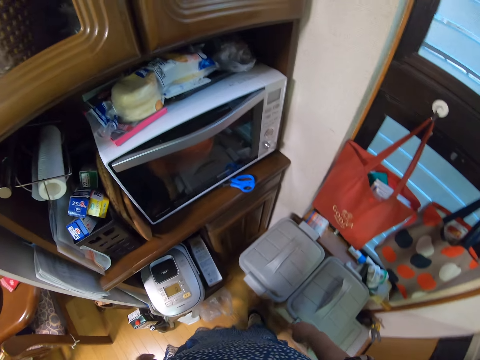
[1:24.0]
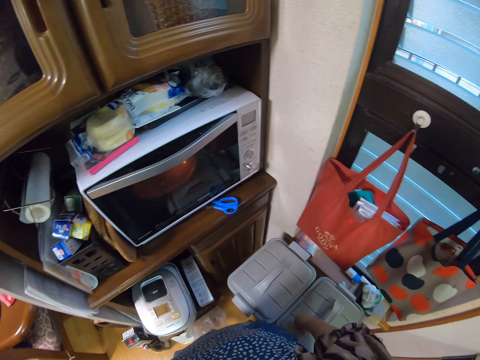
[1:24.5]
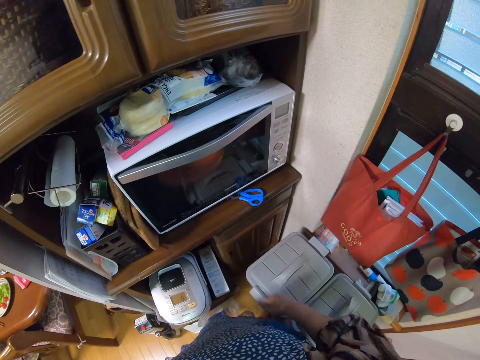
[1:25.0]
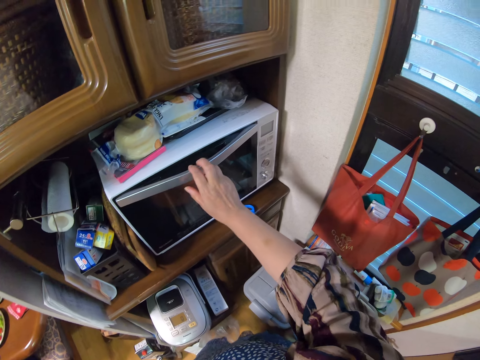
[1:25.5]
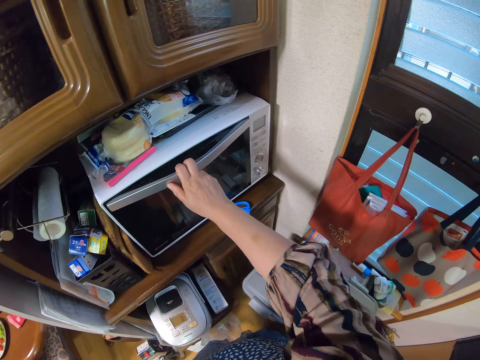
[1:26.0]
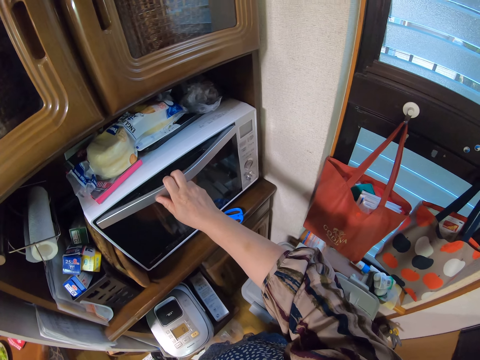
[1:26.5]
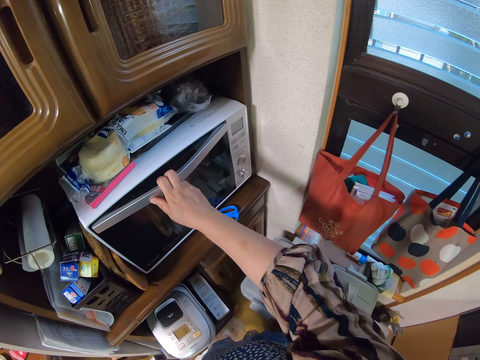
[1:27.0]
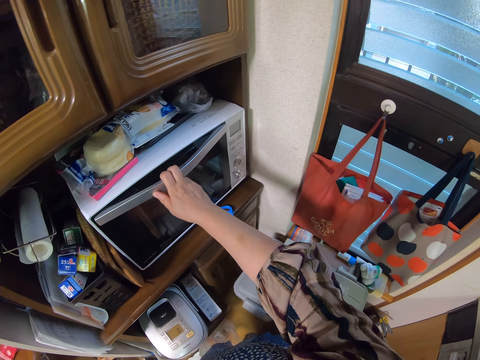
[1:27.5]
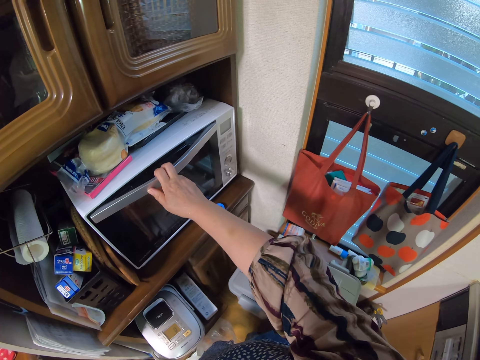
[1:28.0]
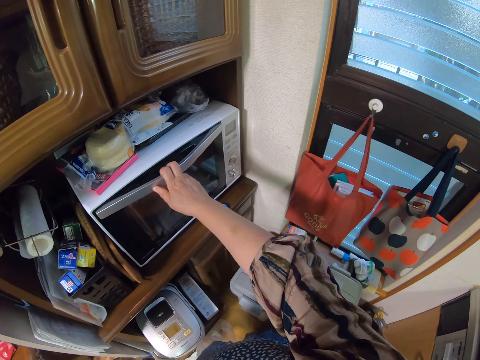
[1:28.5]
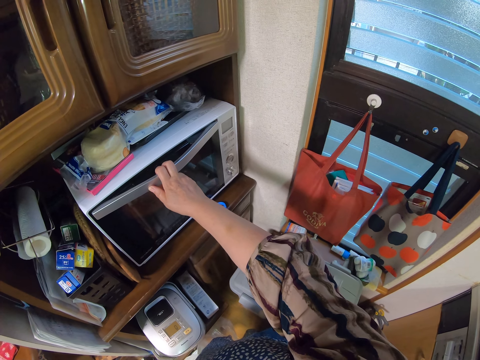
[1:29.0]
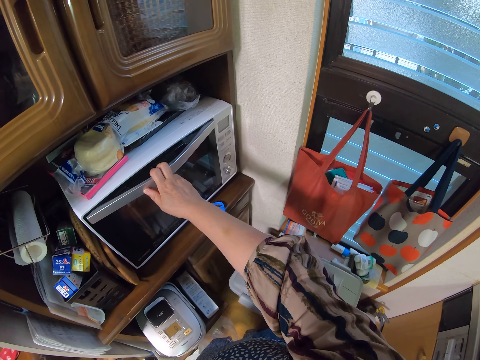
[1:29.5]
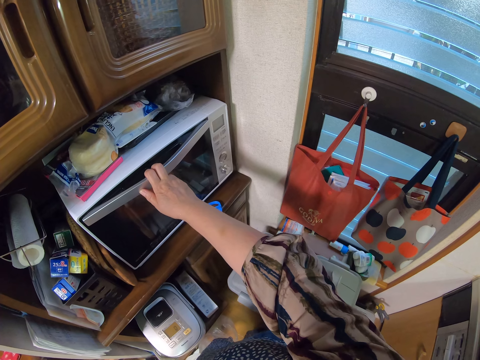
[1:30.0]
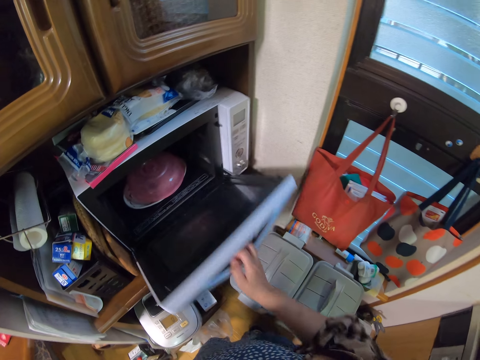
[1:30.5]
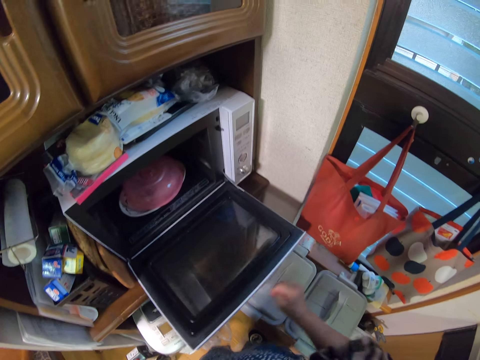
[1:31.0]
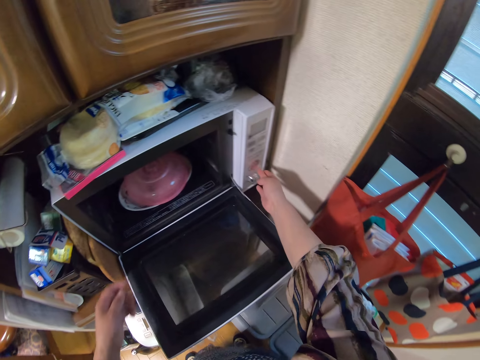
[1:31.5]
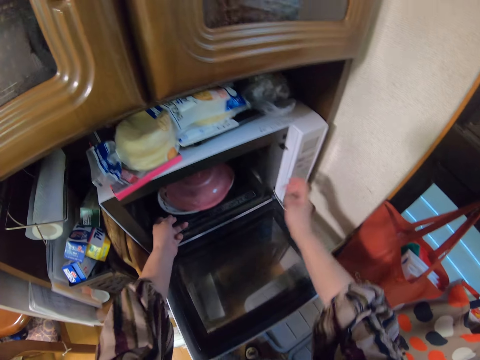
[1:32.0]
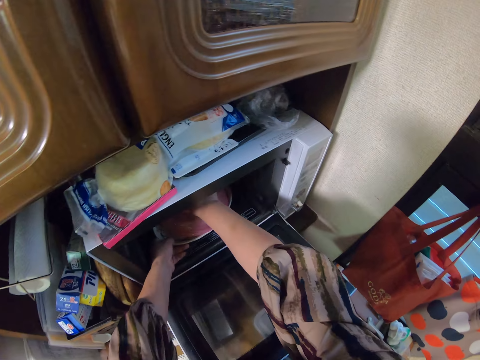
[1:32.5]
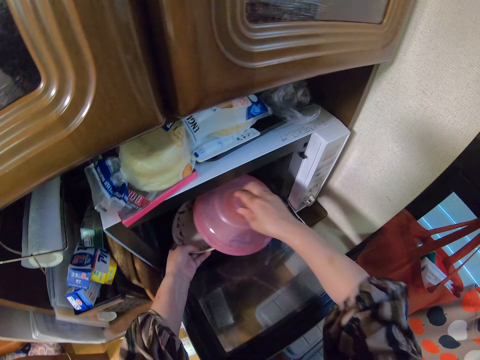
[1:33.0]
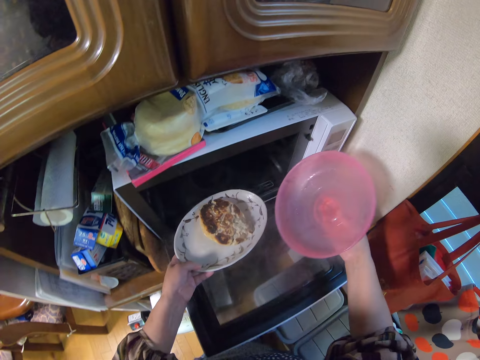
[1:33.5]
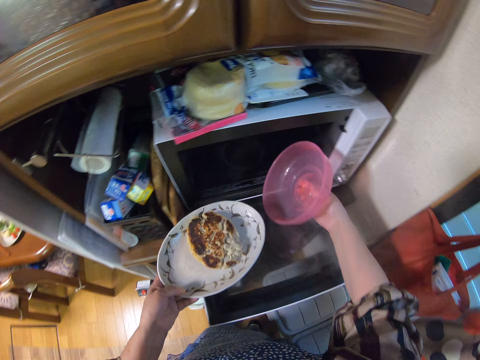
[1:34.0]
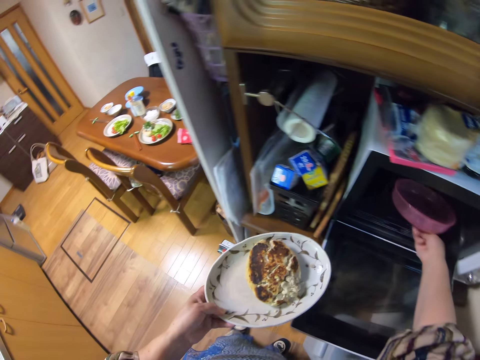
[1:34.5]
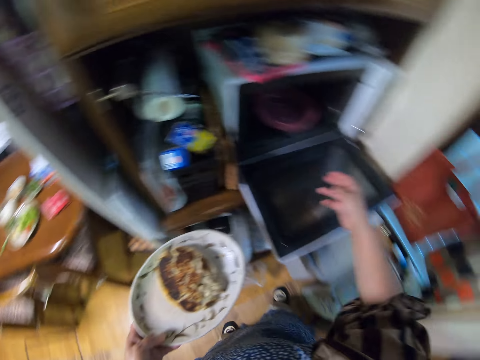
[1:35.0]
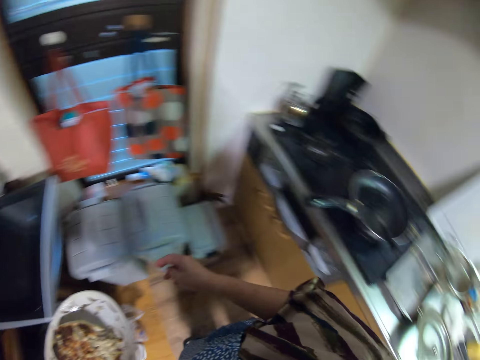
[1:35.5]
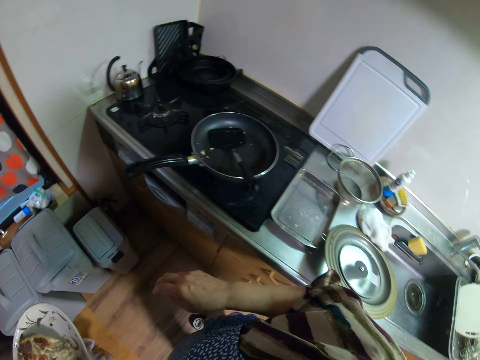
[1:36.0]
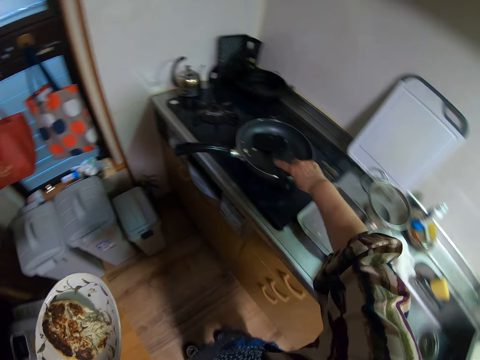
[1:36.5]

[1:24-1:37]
The camera wearer opens the microwave. They pull out the plate with the pancake from the microwave. They press a button on the microwave. They remove the bowl on the pancake. They drop the bowl in the microwave. They pick up a spatula.

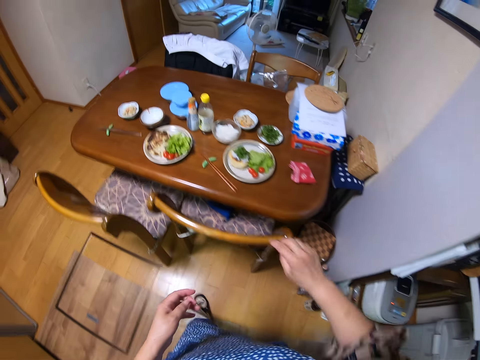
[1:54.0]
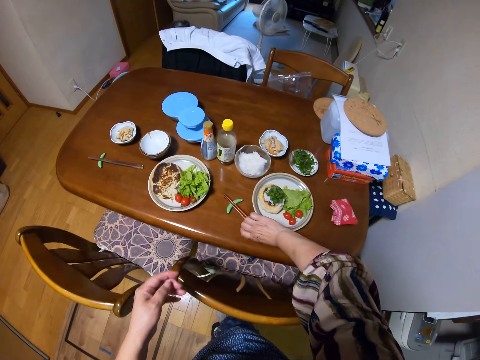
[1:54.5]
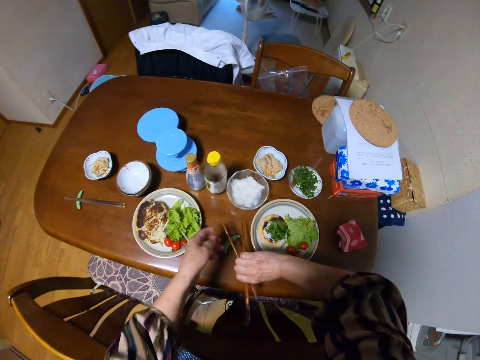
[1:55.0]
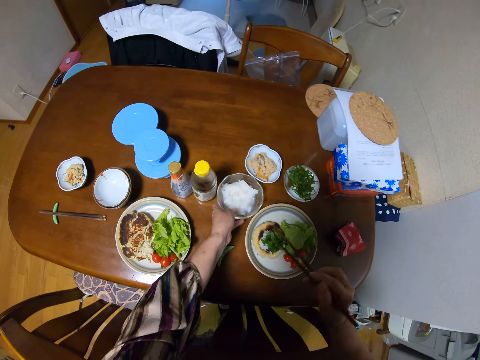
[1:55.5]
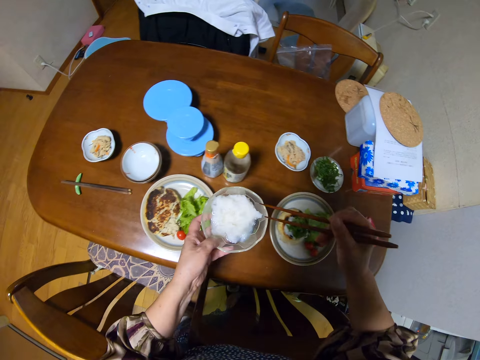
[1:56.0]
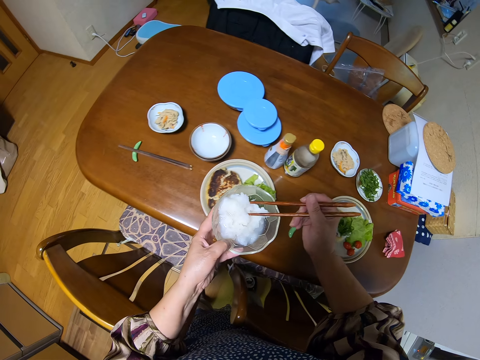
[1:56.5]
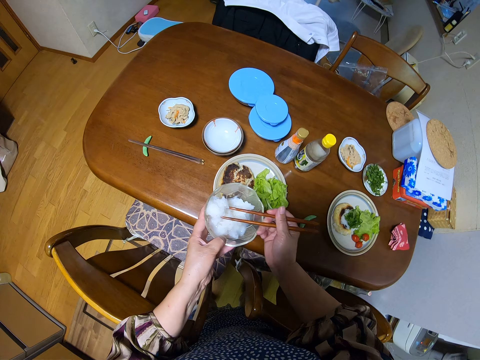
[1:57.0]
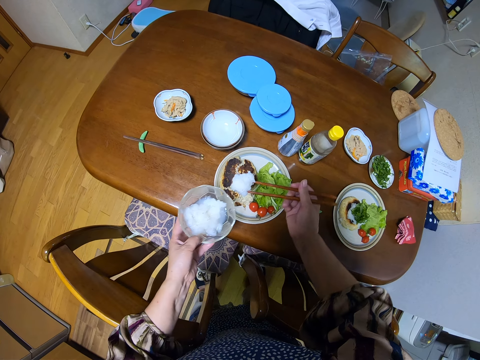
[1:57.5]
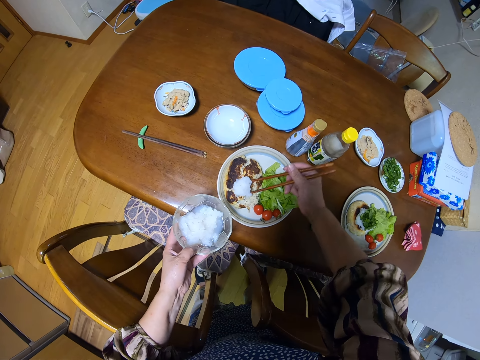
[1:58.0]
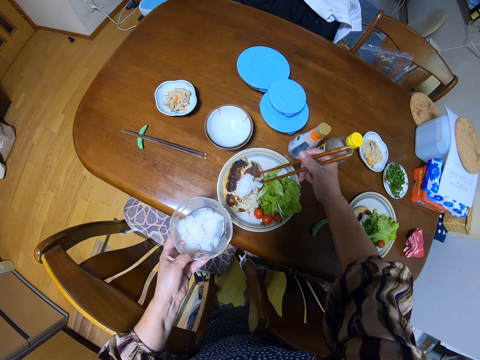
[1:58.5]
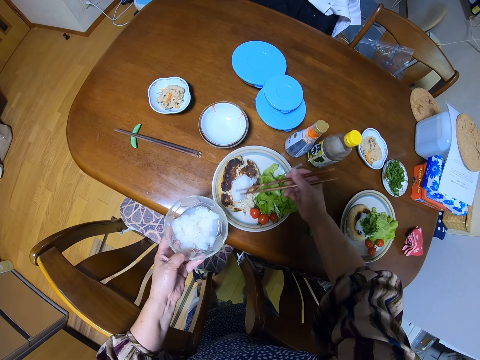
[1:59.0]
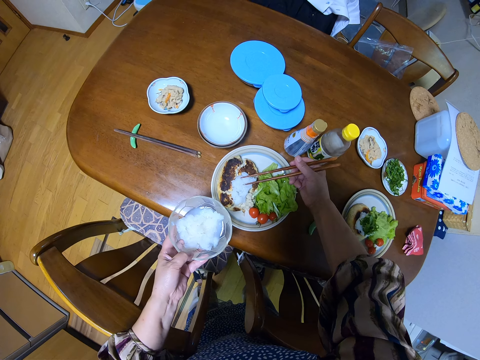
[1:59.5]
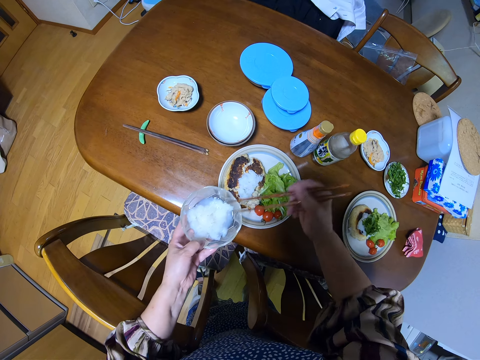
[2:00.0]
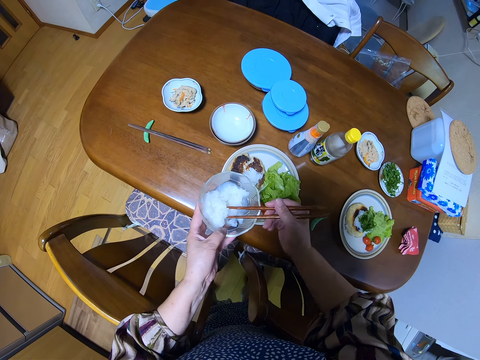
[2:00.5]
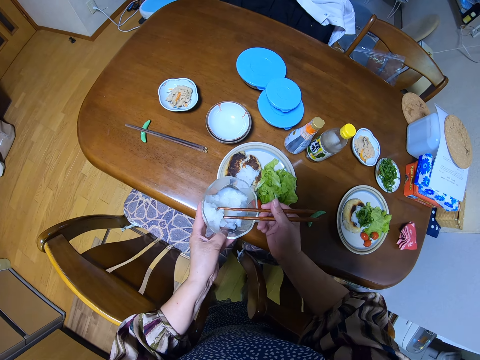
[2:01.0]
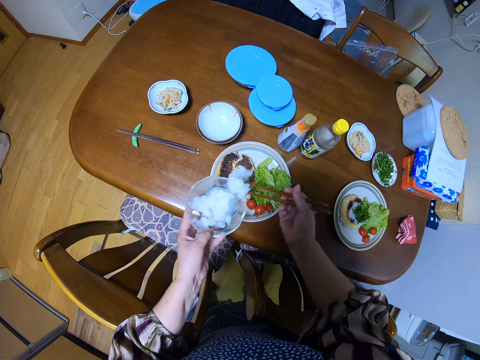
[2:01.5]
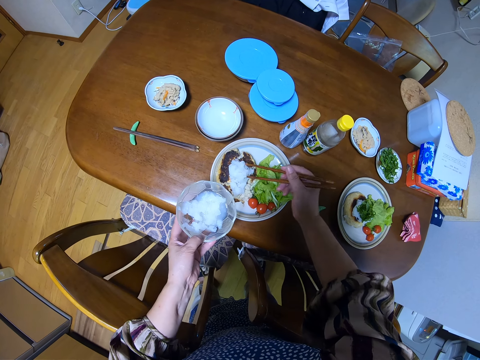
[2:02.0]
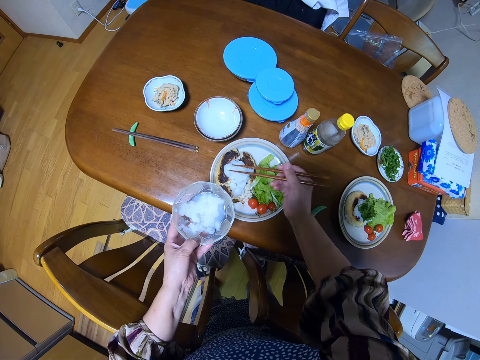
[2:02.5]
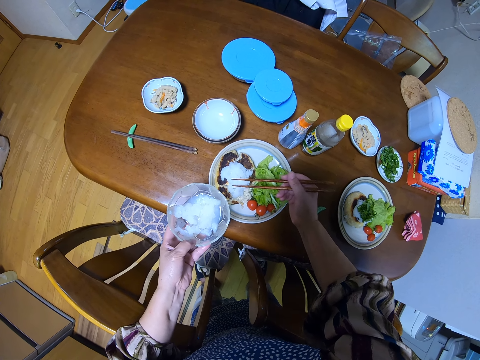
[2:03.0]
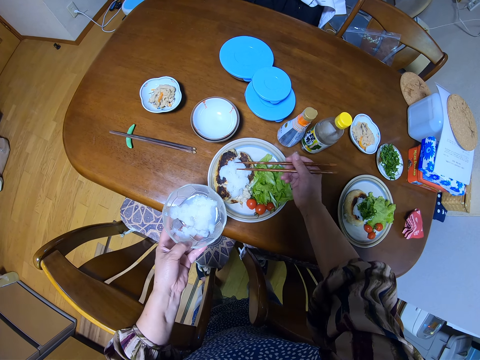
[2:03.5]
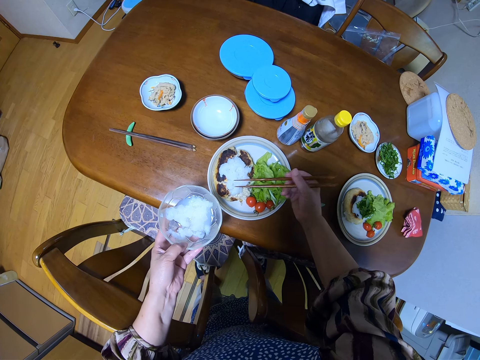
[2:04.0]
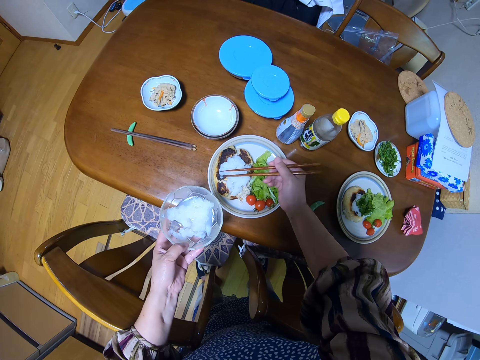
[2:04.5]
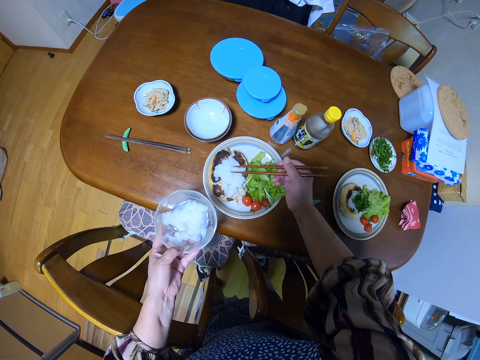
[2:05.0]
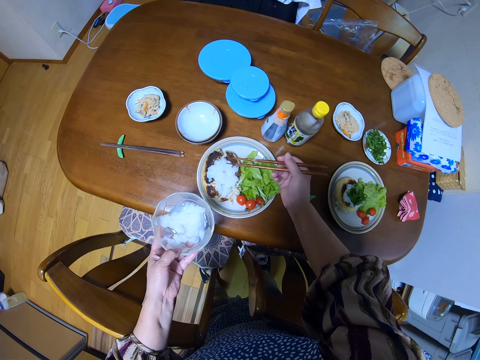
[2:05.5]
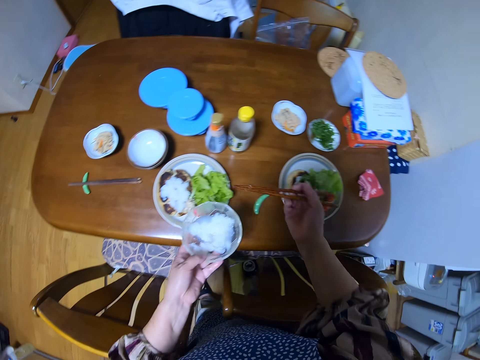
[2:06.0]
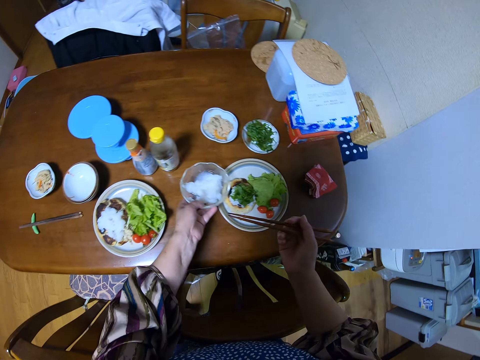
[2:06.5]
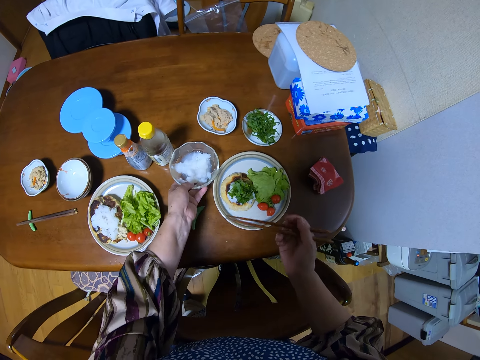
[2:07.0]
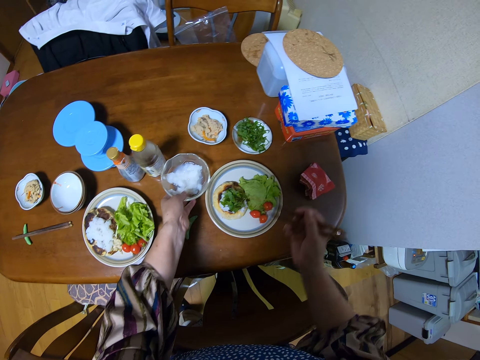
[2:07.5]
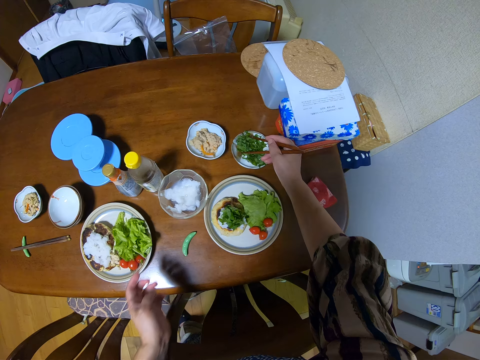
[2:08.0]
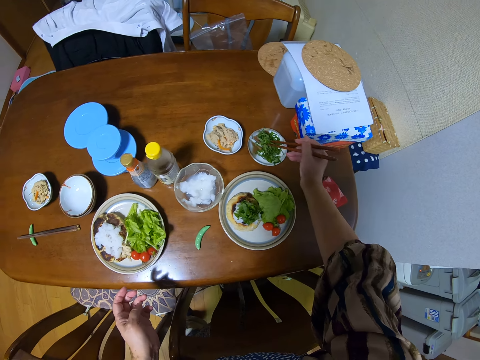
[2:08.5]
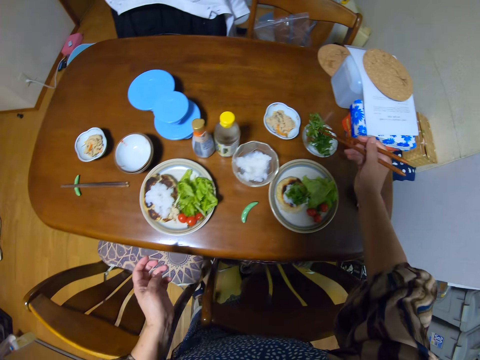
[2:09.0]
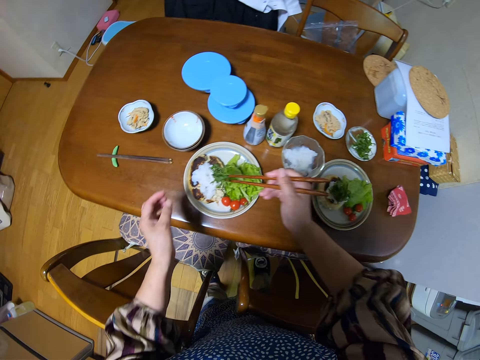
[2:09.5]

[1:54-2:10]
The camera wearer picks up a chopstick. They pick up the plate of salt. They pick some salt with the chopstick. They place the salt on the pancake with the chopstick. They spread the salt on the pancake. They pack some salt with the chopstick. They place the salt on the pancake. They spread the salt on the pancake. They drop the plate of salt on the dining table. They pack some vegetables with the chopstick.
